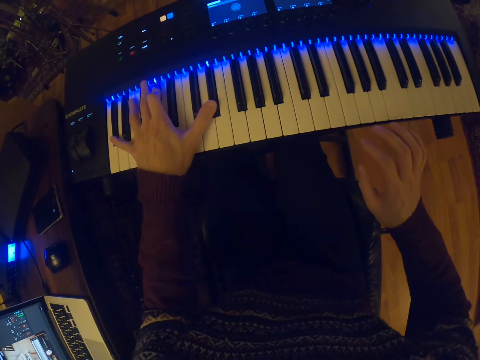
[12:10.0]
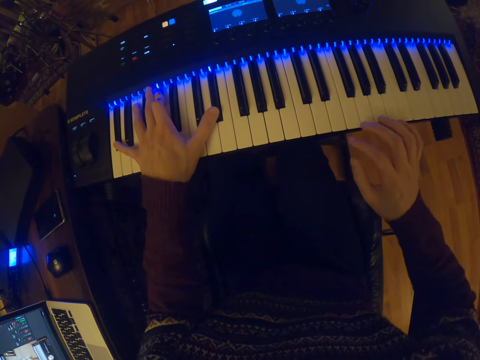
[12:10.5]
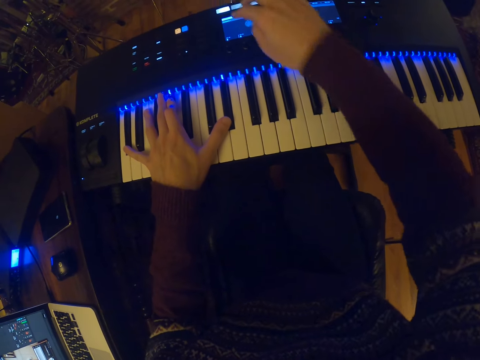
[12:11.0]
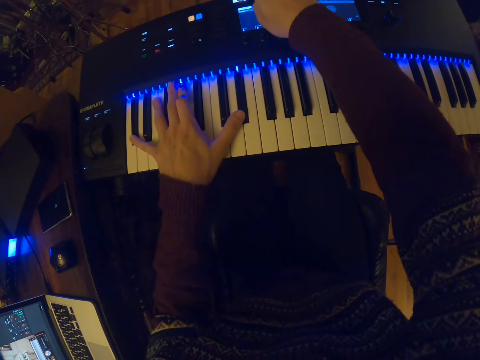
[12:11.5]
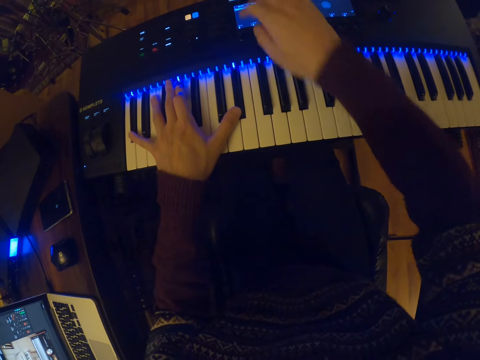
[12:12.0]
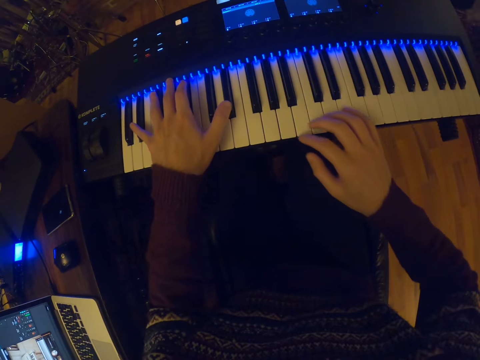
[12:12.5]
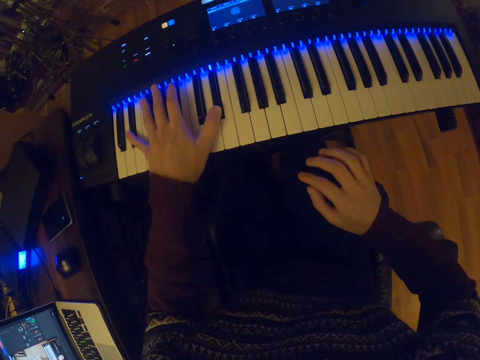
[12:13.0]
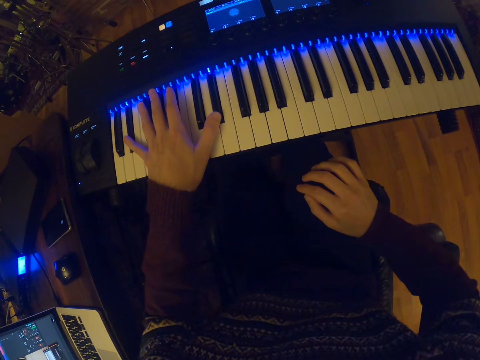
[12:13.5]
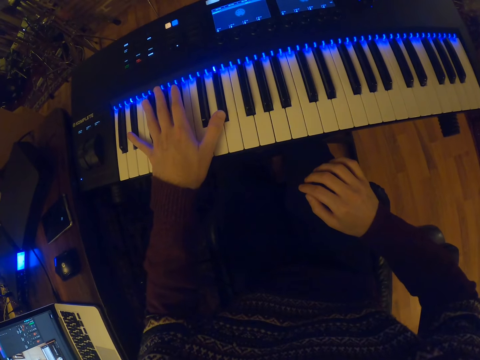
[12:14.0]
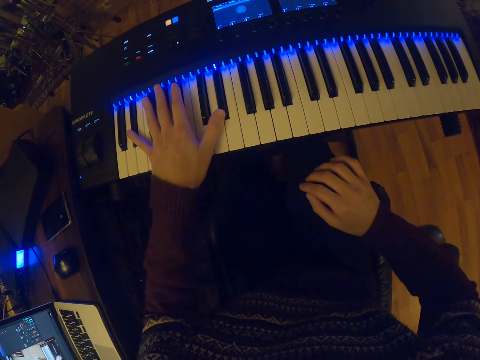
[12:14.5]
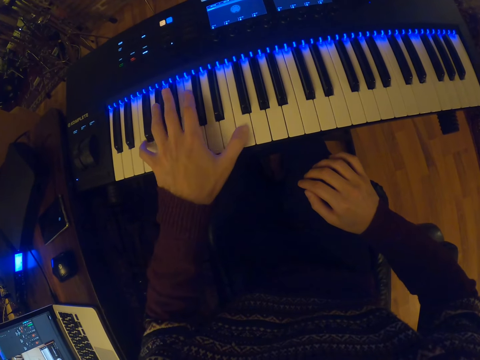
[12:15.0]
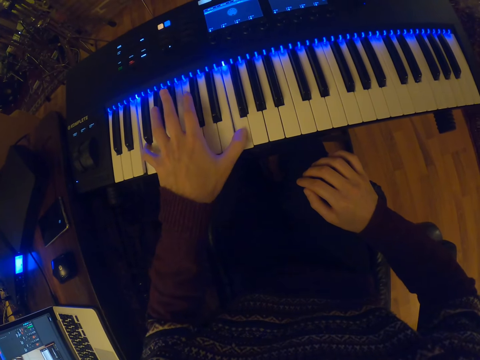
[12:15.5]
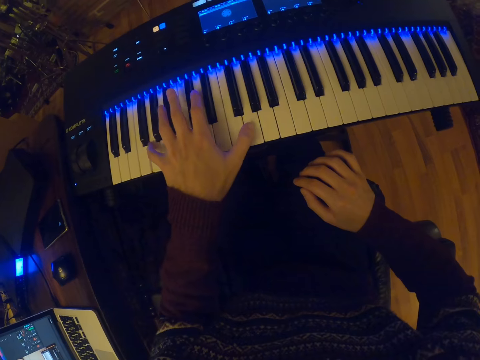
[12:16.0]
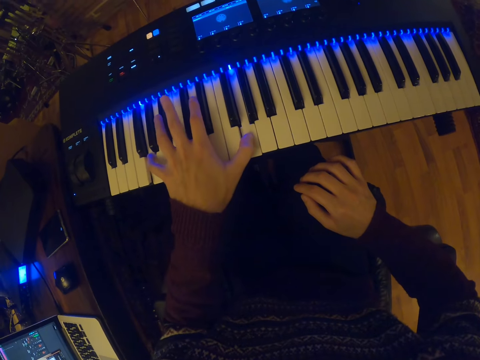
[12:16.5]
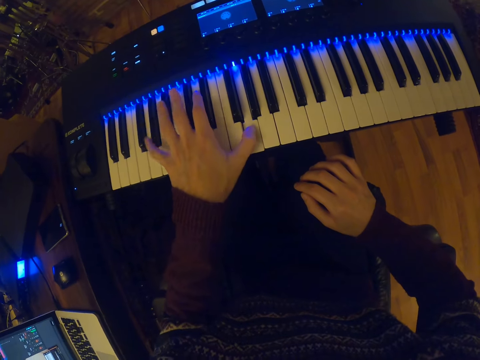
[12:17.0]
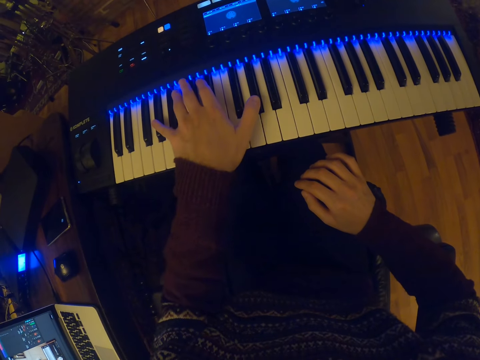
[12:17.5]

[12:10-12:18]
The camera wearer presses a button. They play the piano.

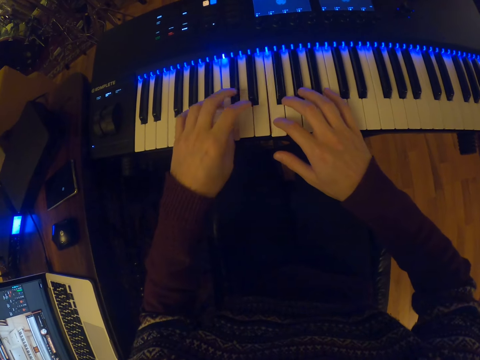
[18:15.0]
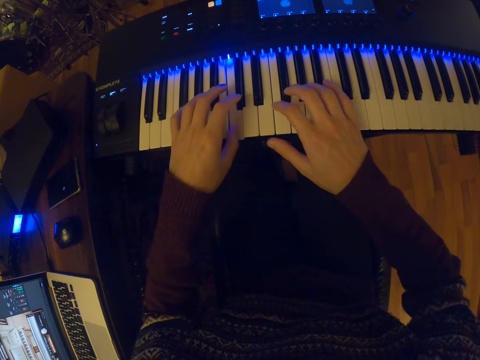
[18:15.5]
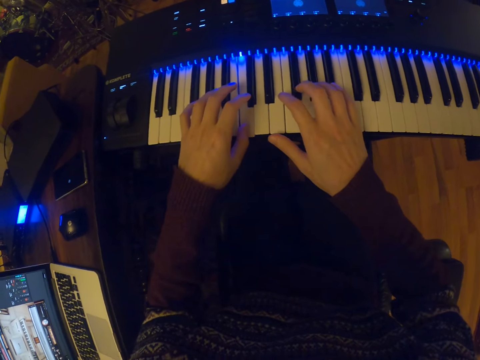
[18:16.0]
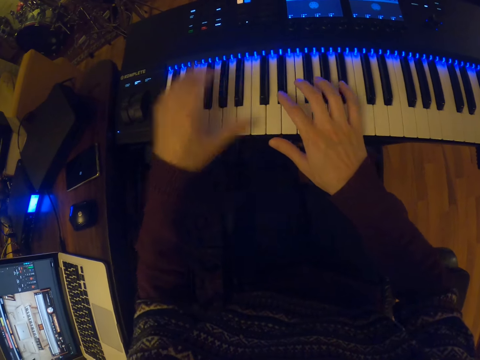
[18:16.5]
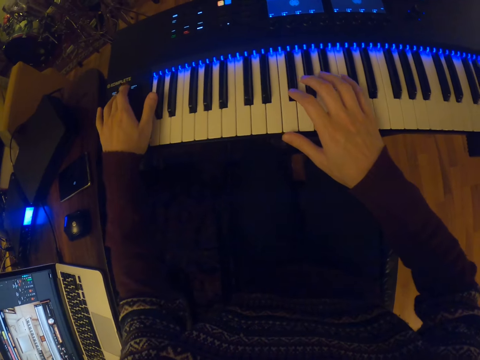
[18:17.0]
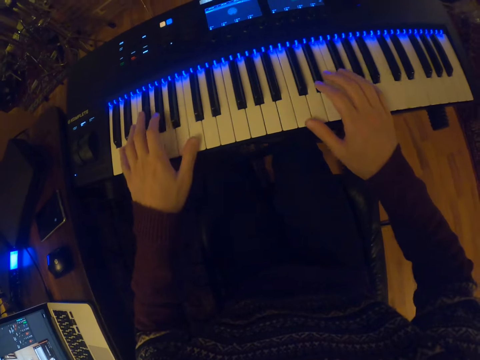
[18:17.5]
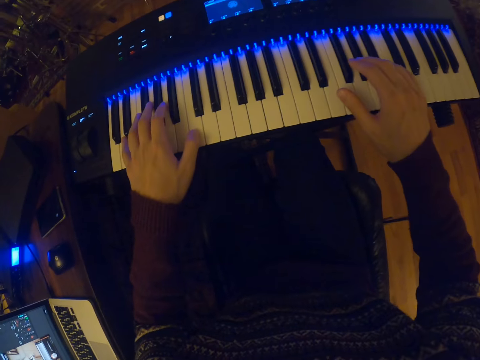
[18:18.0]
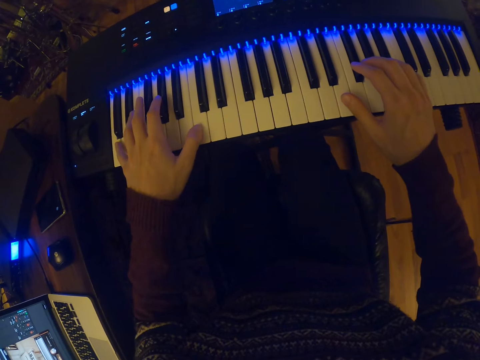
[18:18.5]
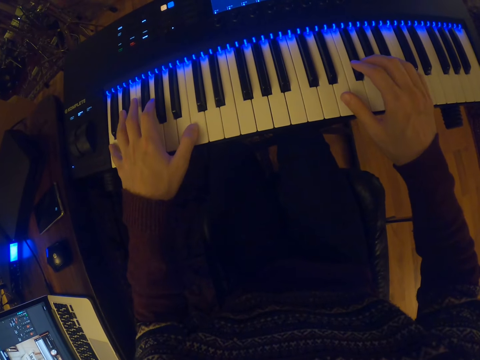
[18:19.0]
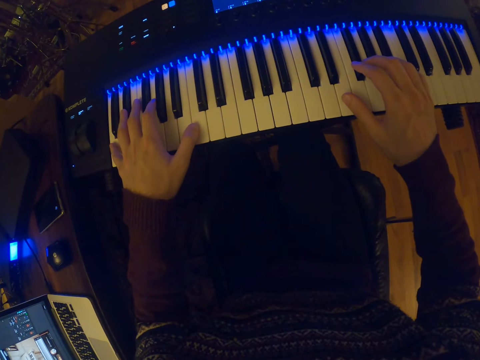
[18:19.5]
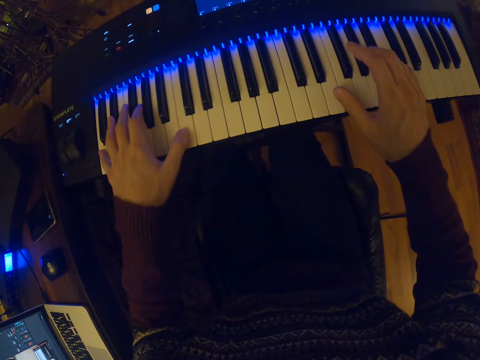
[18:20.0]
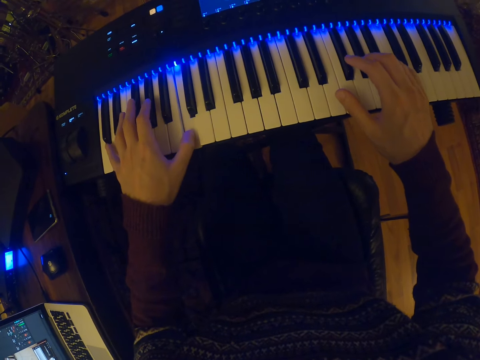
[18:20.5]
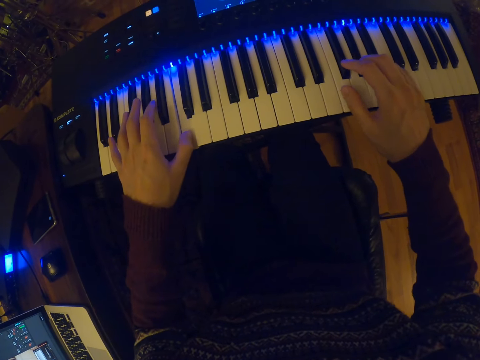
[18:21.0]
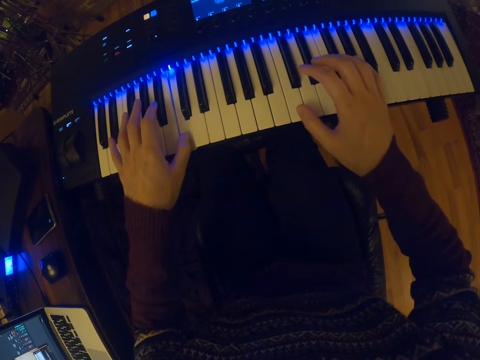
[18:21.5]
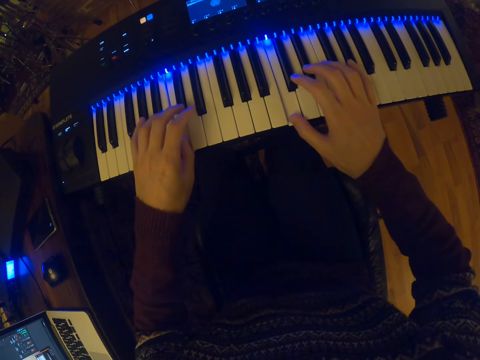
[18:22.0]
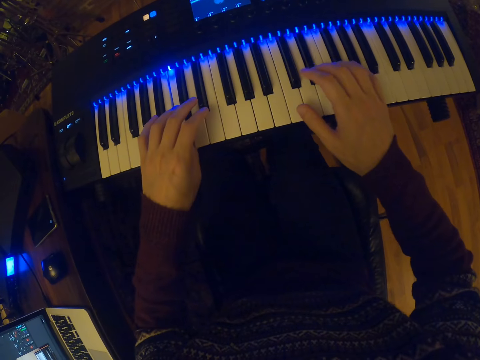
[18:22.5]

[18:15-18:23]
The camera wearer pushes a button on the keyboard with his left hand. He plays the keyboard with both hands.

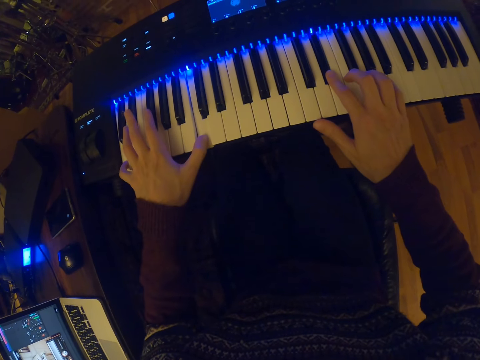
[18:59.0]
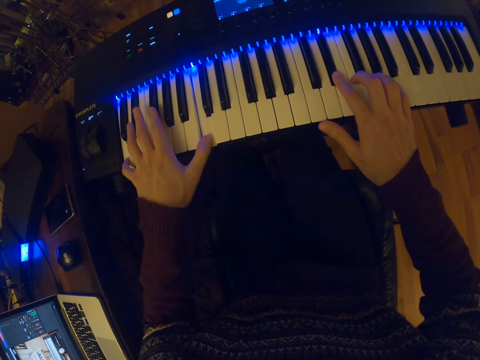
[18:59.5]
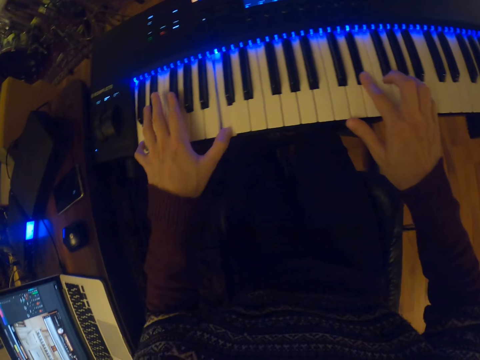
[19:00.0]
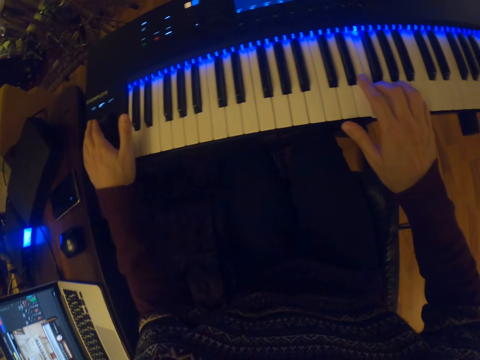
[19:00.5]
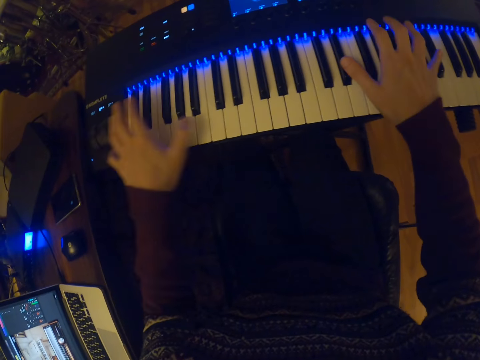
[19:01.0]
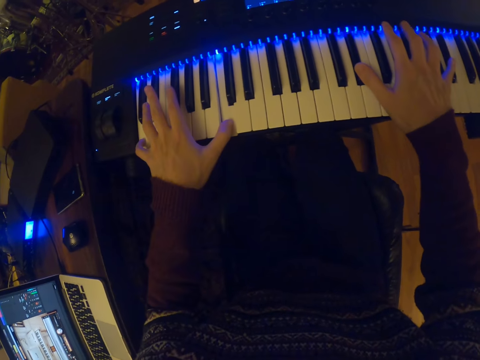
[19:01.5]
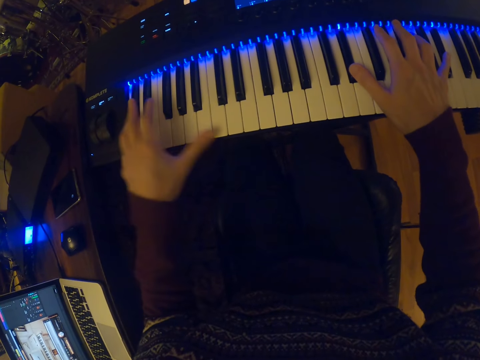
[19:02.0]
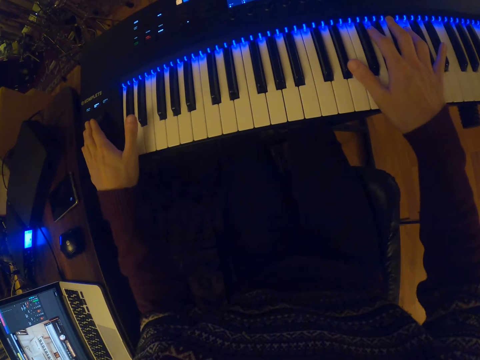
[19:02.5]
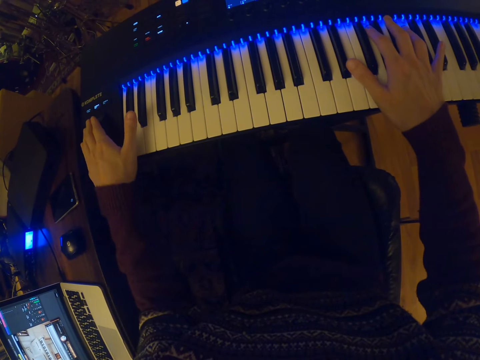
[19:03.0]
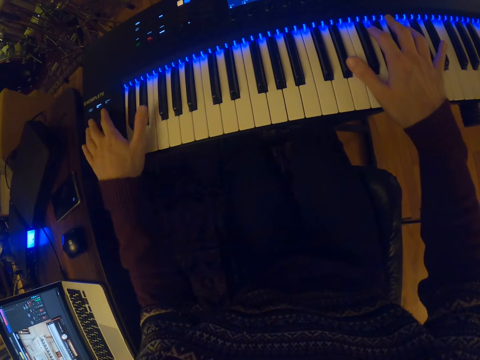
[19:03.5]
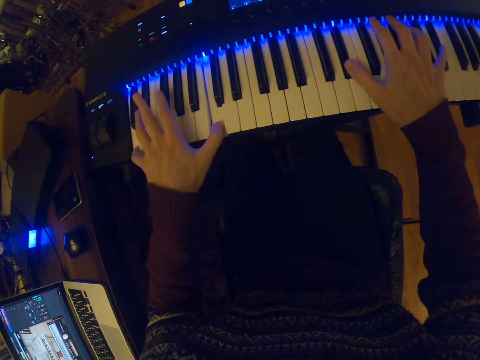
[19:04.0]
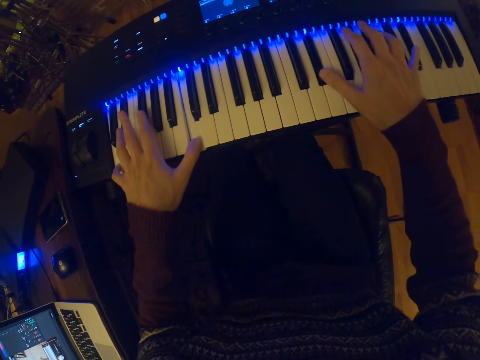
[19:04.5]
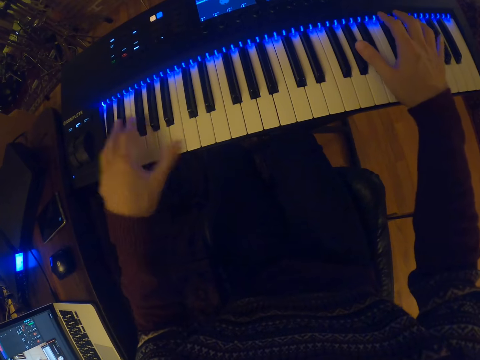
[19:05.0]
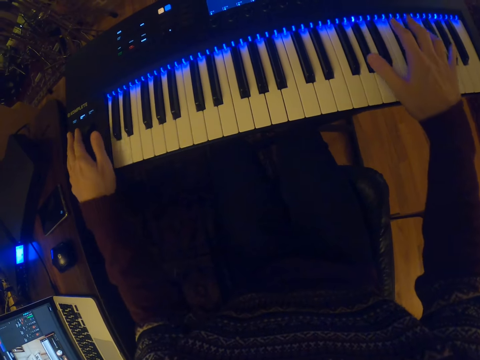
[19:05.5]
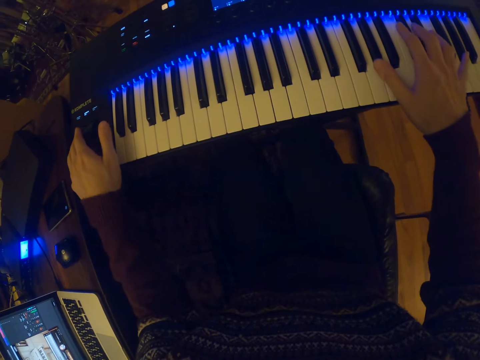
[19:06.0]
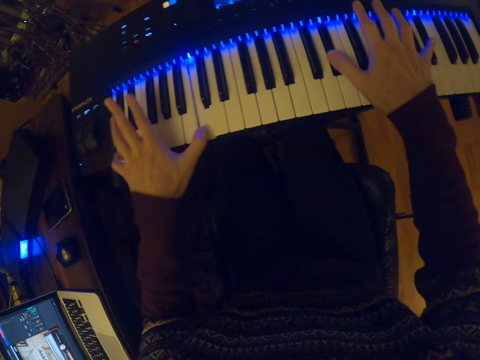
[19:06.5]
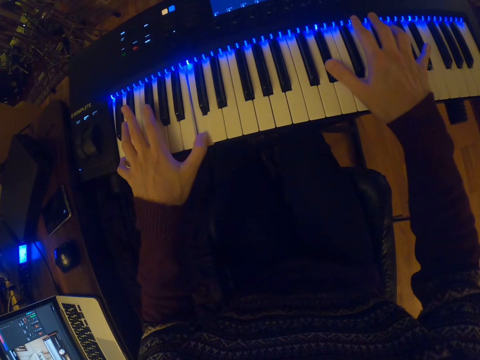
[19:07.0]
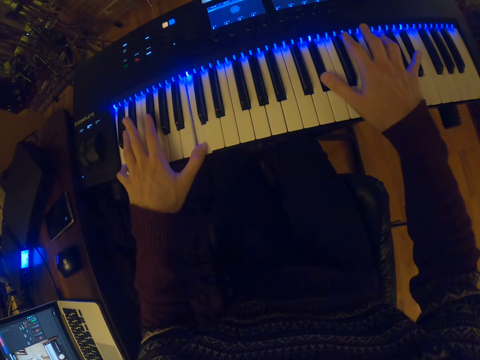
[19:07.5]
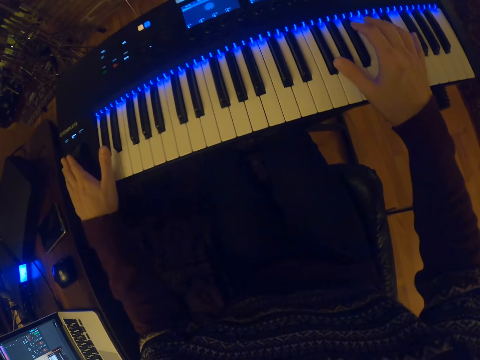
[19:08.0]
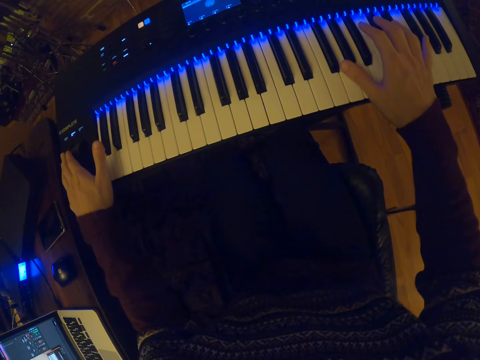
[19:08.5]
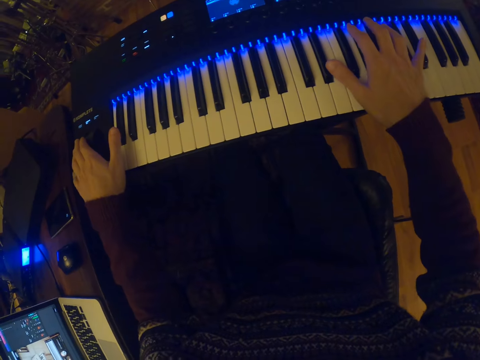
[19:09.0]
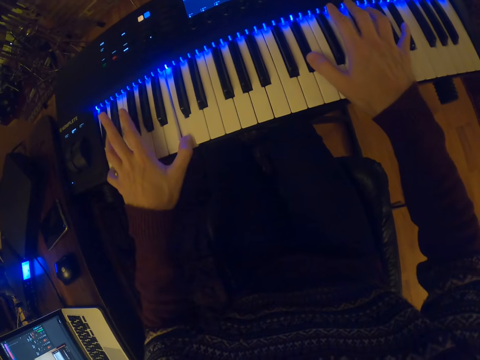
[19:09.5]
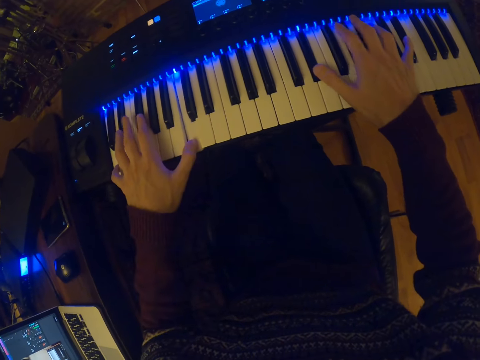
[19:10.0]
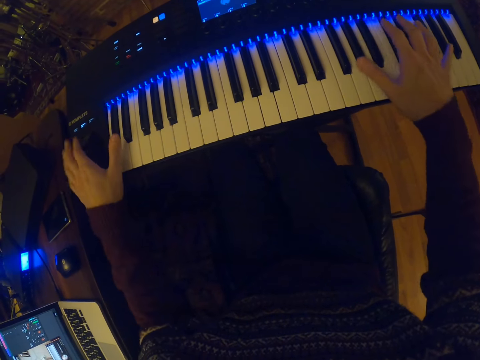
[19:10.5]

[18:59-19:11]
The camera wearer tunes the pitch bend with his left hand. He plays the keyboard with both hands. He tunes the pitch bend with his left hand. He plays the keyboard with both hands. He tunes the pitch bend with his left hand. He plays the keyboard with both hands. He tunes the pitch bend with his left hand. He plays the keyboard with both hands.
